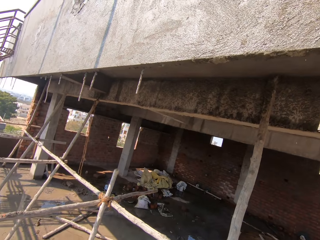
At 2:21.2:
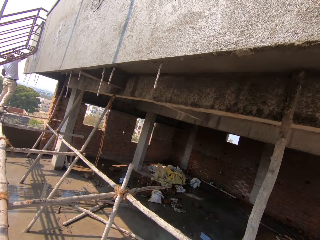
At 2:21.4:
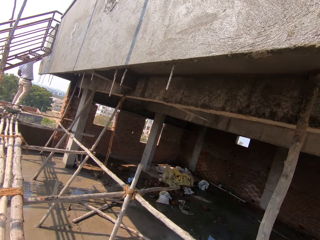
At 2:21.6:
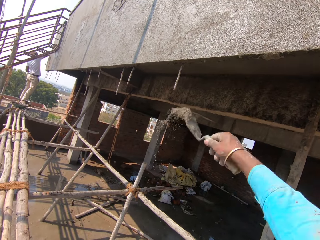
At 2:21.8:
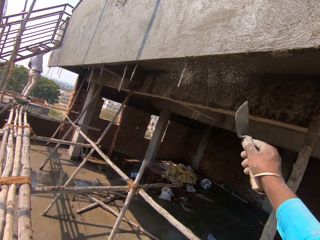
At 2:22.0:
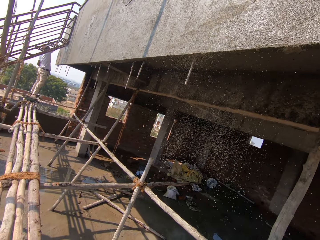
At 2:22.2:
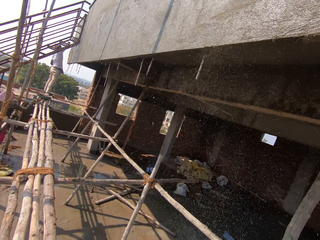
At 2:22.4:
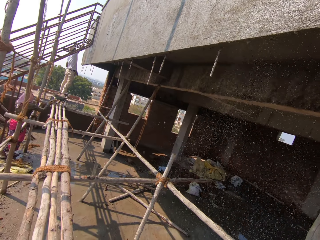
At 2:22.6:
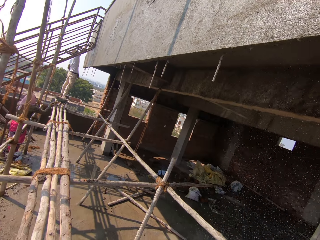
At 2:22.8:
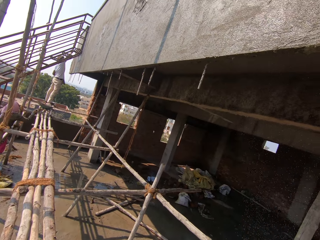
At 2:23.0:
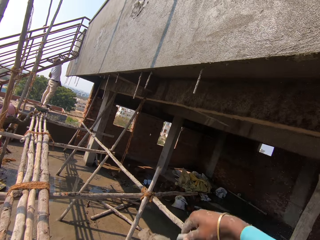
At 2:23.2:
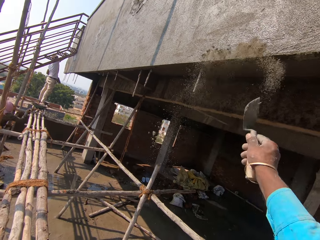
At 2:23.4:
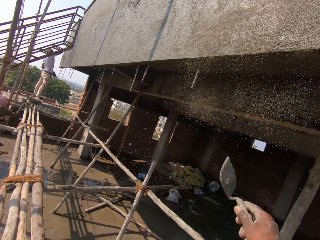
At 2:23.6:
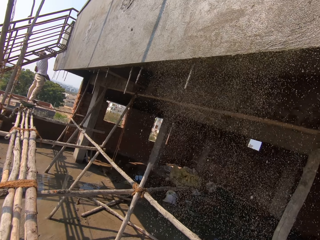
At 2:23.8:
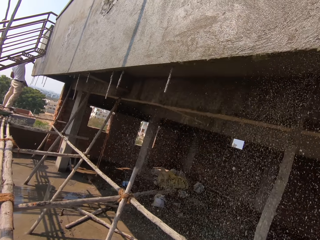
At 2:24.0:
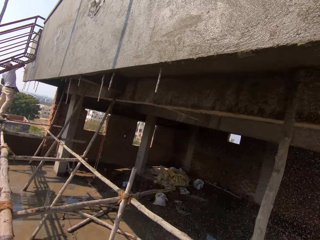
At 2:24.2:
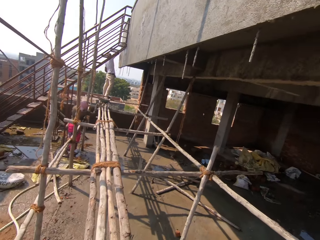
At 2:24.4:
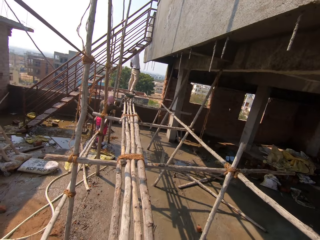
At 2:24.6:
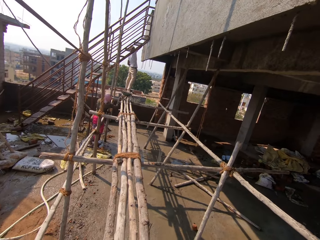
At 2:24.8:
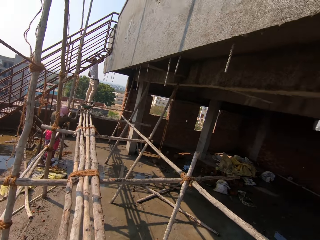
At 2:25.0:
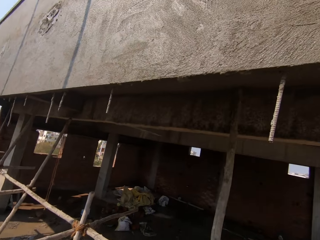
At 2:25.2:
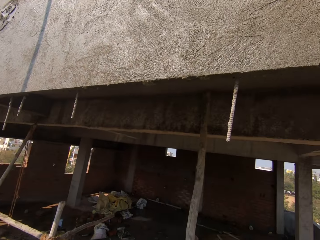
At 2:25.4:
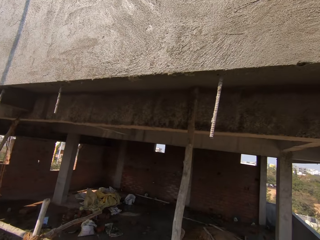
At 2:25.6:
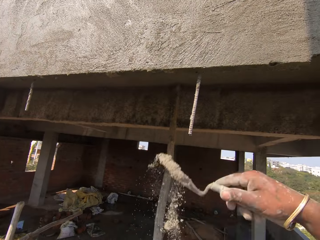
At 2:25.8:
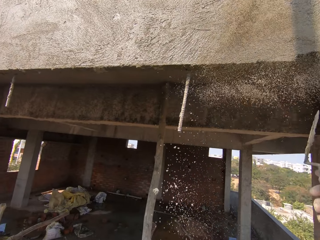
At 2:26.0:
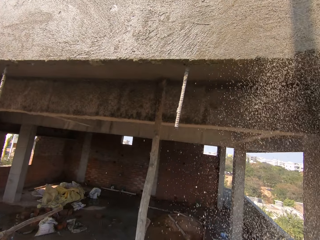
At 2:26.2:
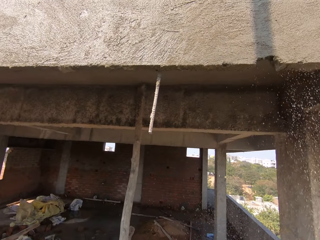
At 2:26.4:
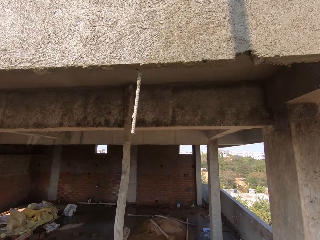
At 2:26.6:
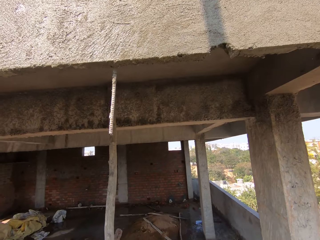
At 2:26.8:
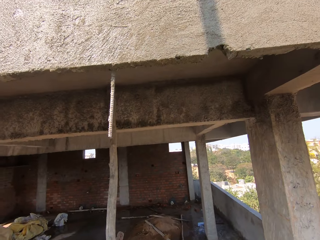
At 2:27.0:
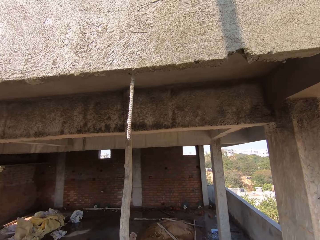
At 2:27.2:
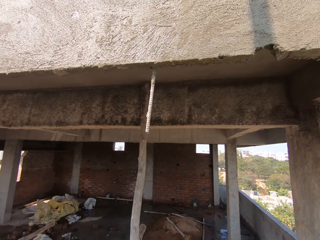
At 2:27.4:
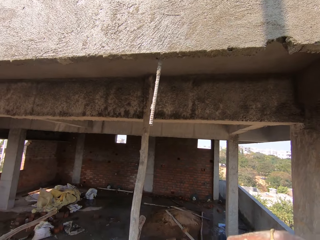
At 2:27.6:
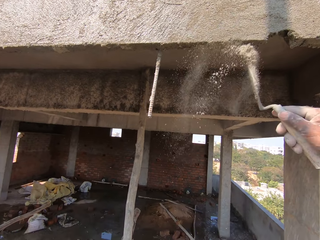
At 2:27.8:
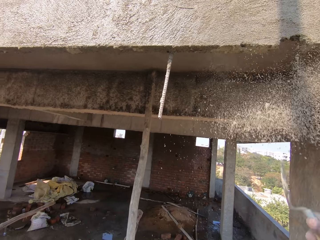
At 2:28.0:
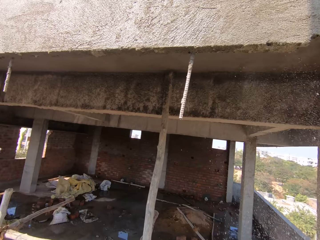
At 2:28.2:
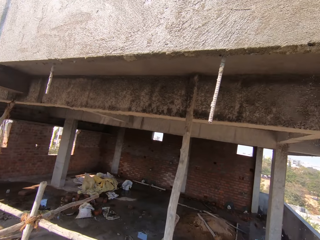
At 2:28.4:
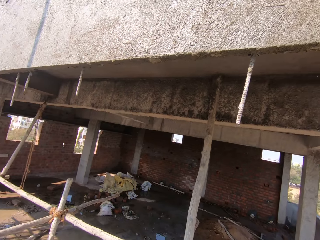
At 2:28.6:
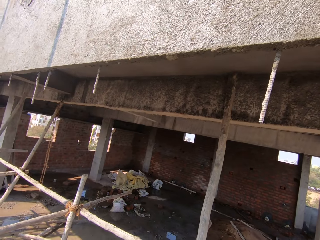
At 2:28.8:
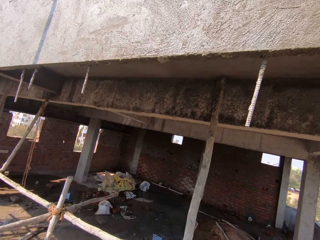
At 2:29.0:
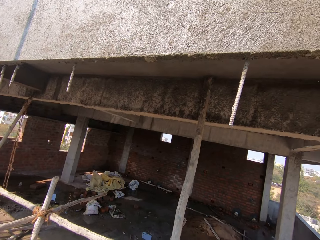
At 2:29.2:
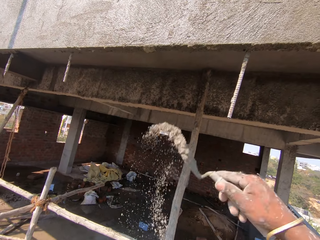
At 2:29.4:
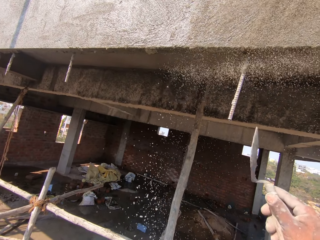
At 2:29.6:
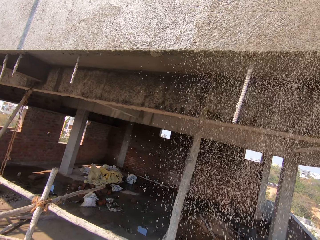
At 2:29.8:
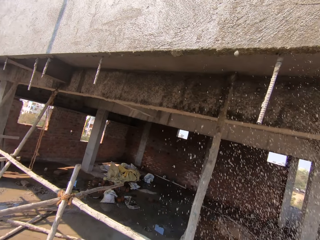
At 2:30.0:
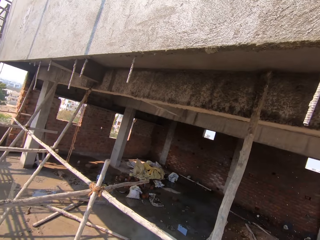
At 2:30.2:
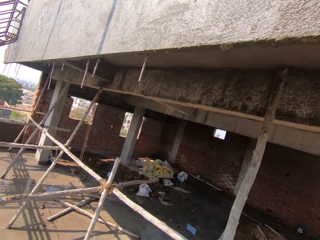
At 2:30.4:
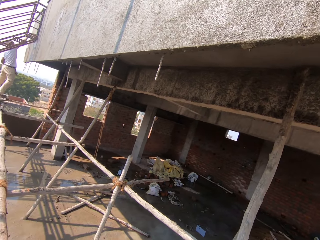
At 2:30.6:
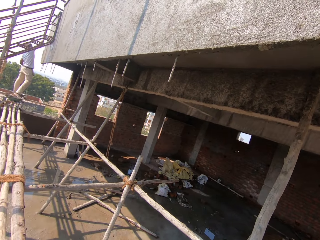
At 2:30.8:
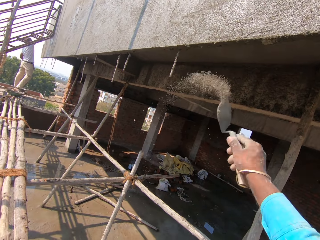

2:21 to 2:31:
The camera wearer interacts with a man. They apply cement on the wall.

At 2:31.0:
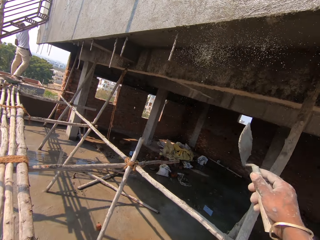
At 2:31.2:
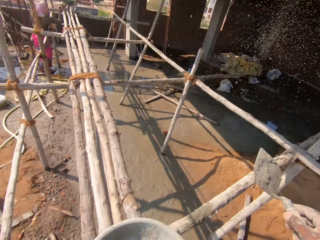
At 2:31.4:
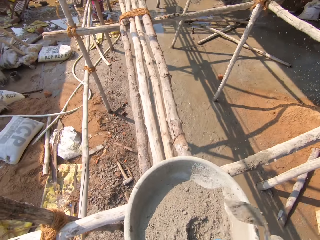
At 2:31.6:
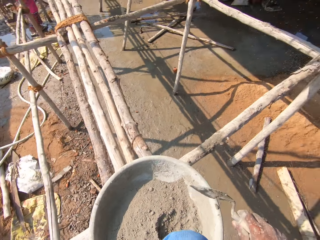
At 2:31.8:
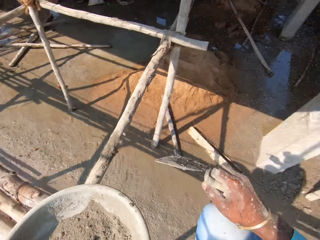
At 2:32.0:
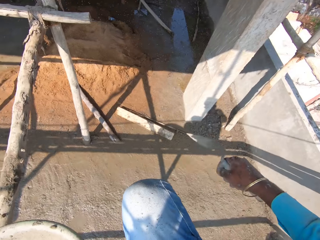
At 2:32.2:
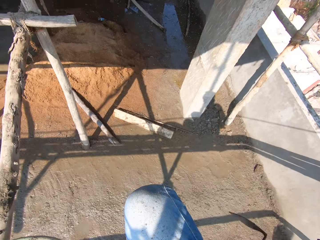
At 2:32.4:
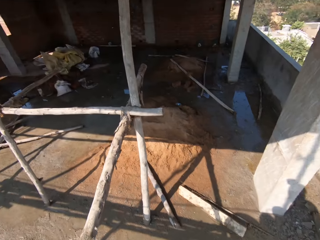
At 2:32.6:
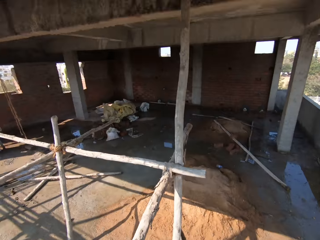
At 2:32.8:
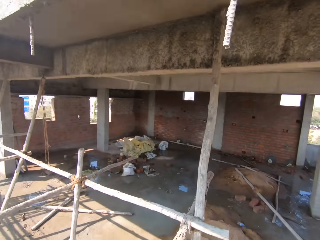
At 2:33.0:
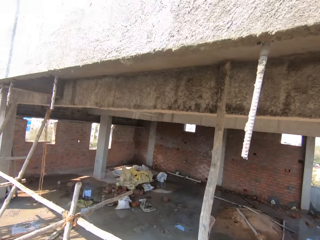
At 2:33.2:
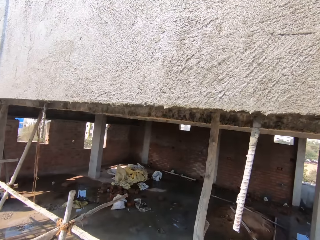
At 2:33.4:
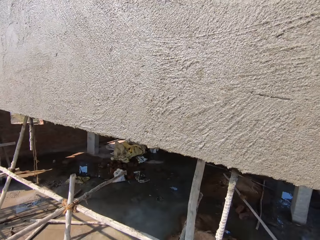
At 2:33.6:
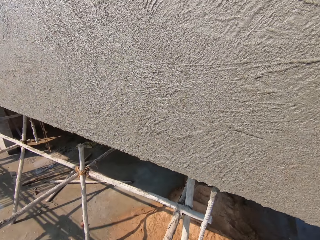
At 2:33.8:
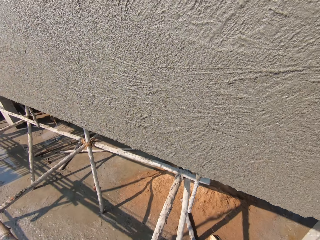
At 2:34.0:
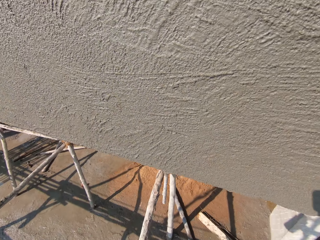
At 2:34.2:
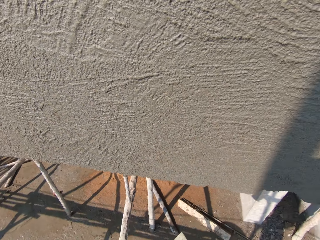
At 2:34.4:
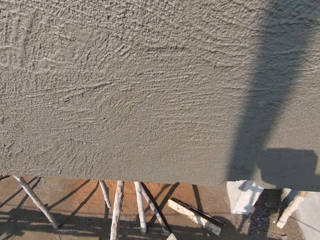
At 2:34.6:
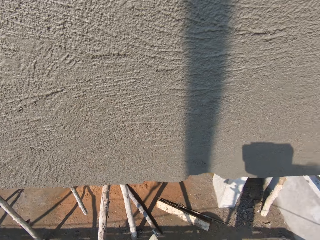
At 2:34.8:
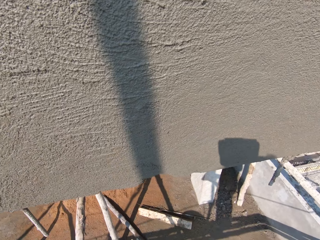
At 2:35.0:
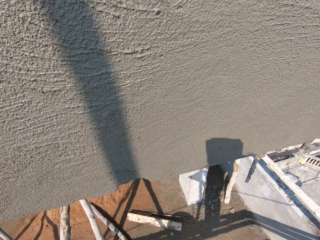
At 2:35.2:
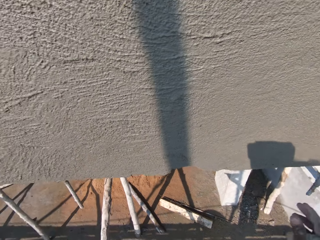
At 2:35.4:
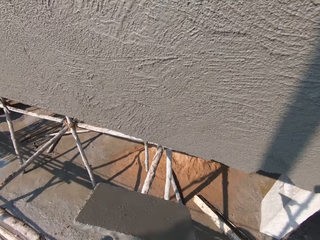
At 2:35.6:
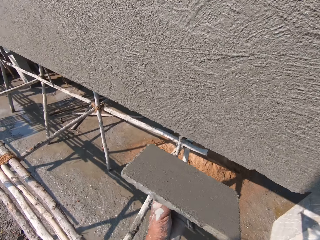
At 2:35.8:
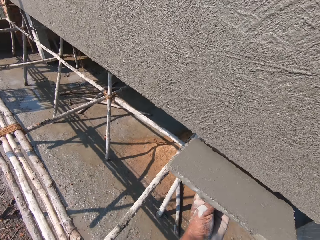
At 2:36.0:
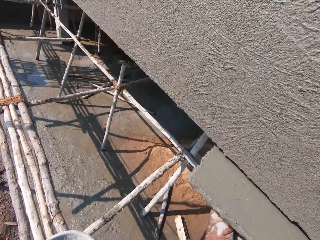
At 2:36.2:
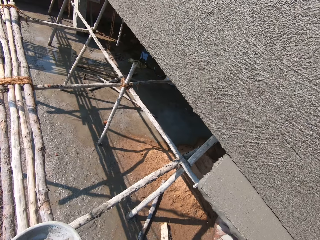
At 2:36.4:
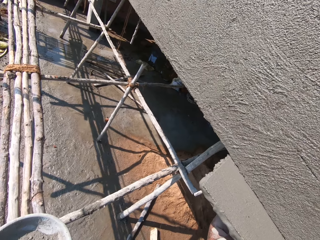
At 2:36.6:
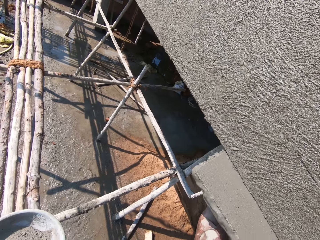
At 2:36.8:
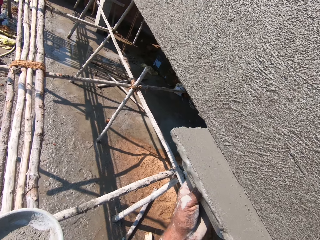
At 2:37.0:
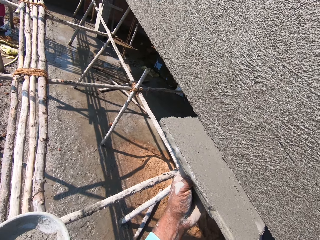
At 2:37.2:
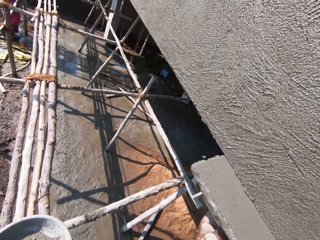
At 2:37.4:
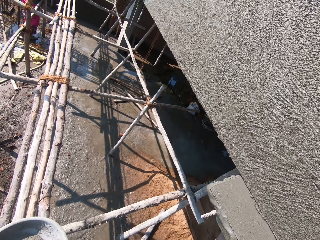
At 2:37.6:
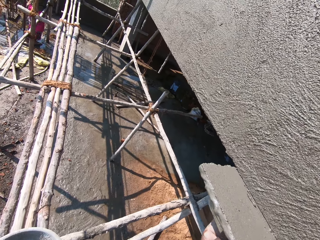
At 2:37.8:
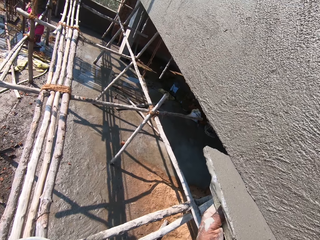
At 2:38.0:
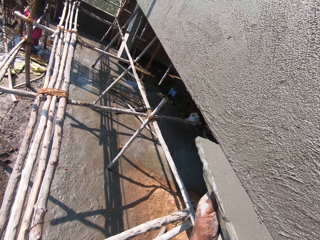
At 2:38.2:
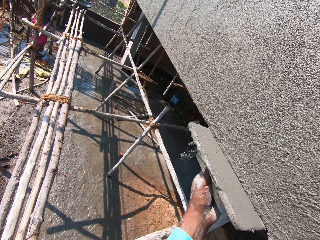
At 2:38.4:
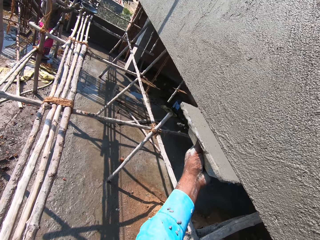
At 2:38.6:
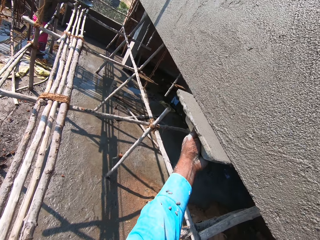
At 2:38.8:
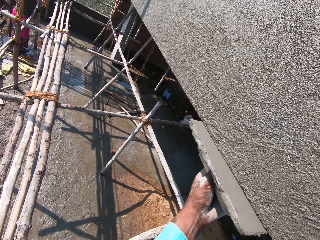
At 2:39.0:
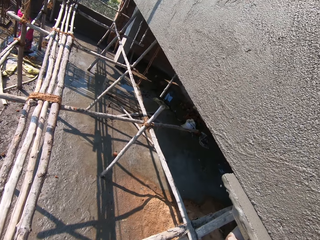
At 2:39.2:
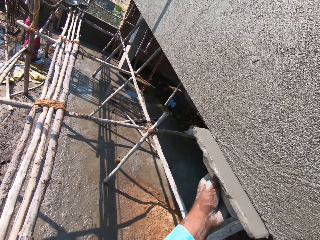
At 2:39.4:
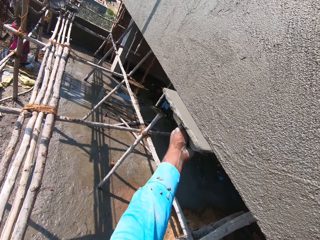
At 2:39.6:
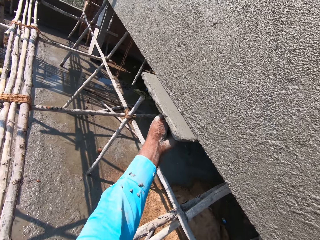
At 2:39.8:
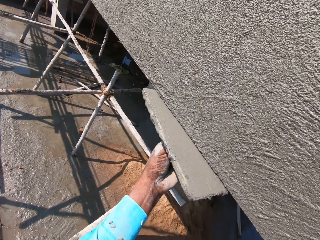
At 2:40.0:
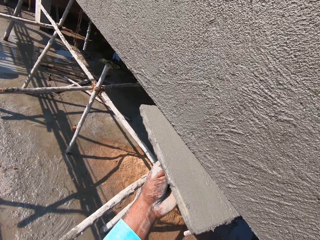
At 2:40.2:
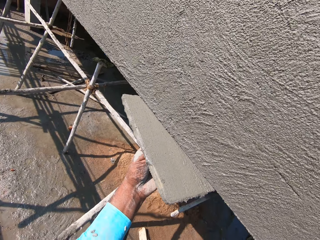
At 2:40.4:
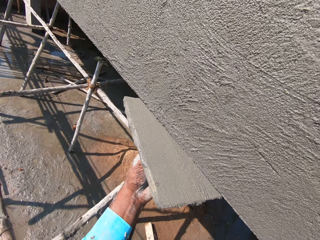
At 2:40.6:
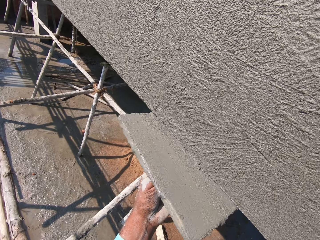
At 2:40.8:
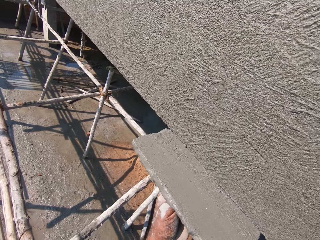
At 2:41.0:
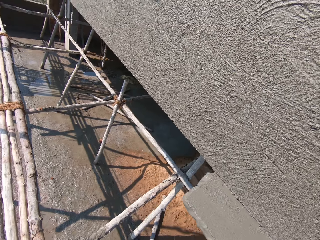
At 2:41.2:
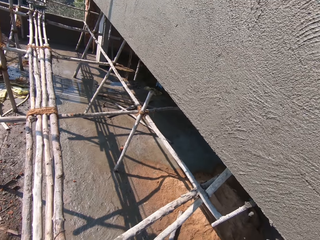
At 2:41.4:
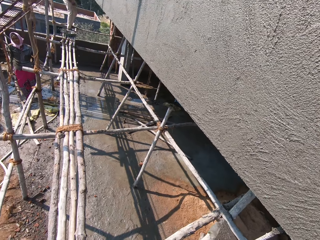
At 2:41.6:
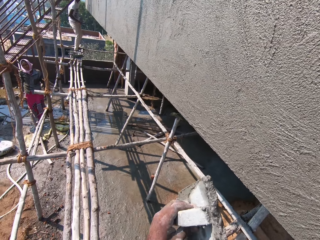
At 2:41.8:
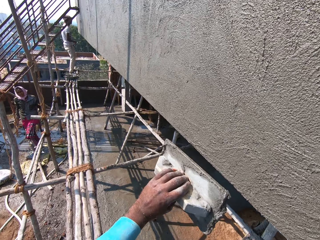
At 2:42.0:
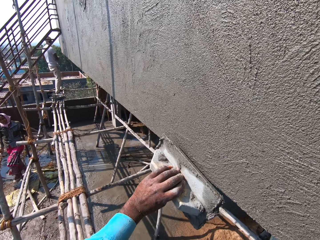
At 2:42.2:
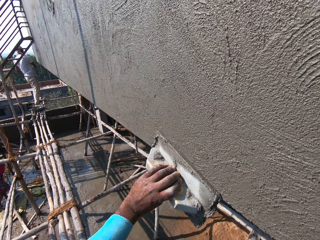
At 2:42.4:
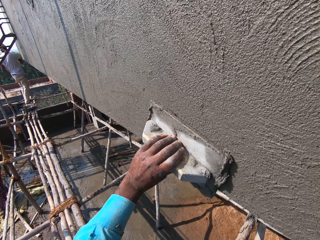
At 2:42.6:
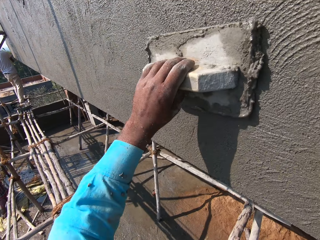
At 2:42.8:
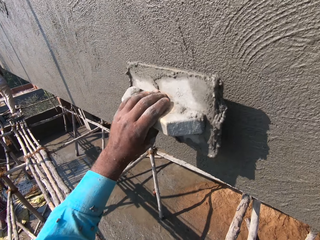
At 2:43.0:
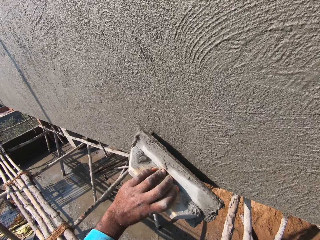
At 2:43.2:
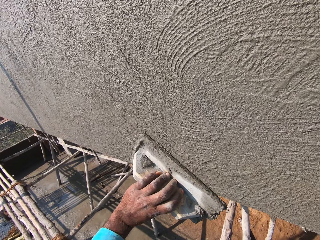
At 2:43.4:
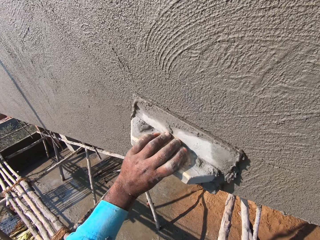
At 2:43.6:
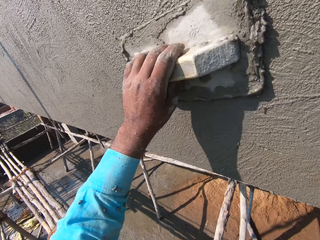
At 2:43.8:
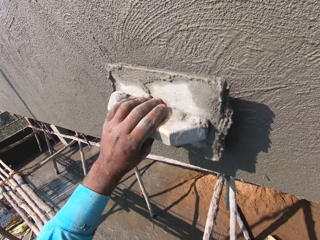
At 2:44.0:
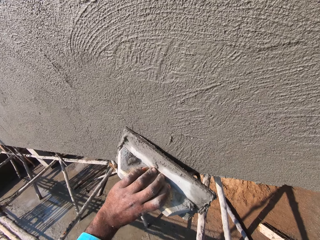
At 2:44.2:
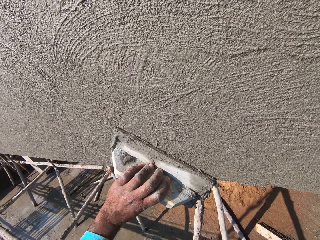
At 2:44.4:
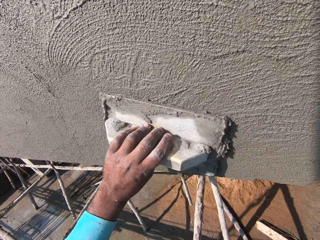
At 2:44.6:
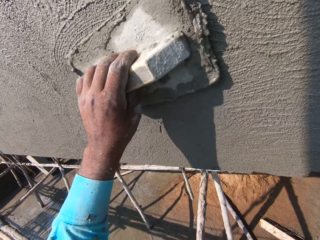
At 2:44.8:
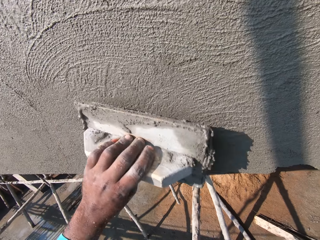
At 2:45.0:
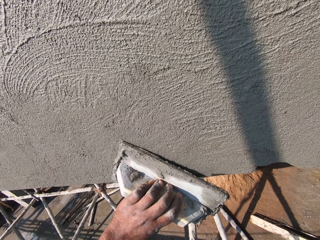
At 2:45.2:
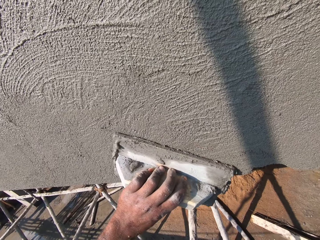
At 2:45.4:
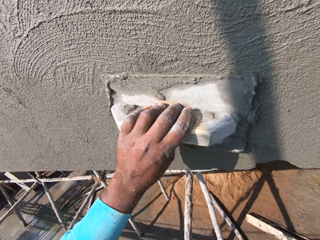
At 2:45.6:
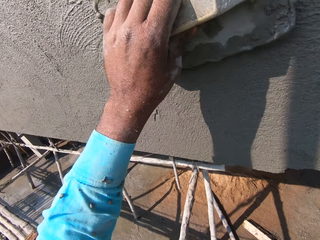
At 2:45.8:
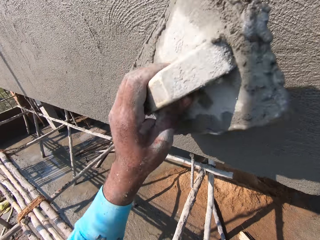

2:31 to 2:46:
The camera wearer looks around the compound. They stare at the wall. They plaster the wall.
